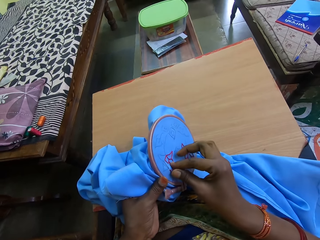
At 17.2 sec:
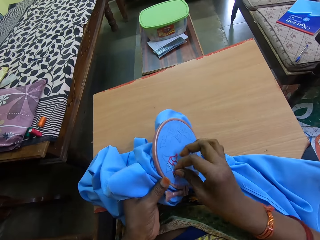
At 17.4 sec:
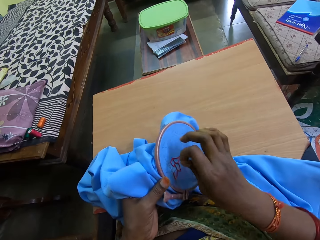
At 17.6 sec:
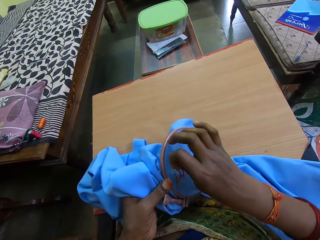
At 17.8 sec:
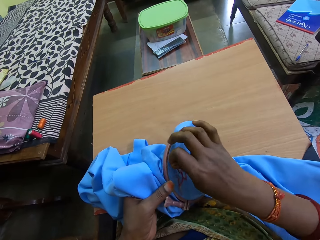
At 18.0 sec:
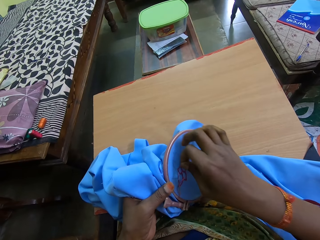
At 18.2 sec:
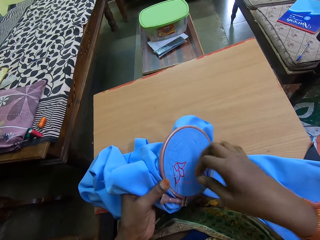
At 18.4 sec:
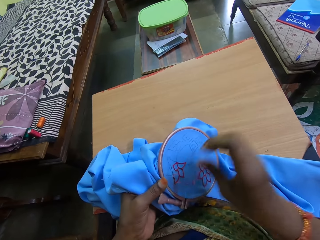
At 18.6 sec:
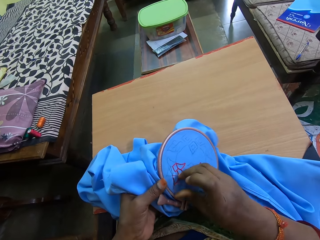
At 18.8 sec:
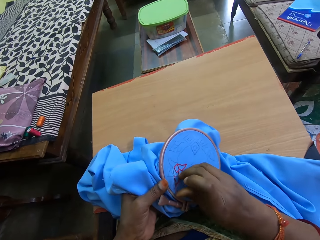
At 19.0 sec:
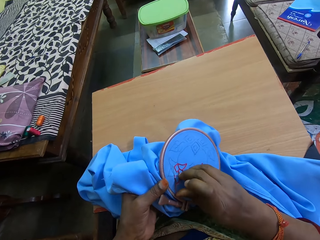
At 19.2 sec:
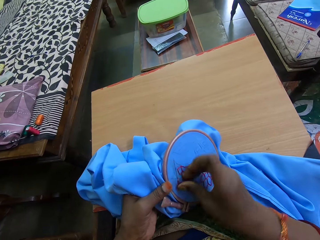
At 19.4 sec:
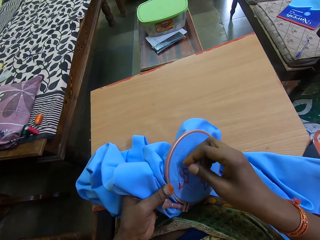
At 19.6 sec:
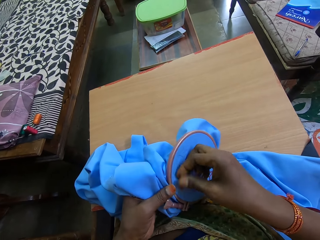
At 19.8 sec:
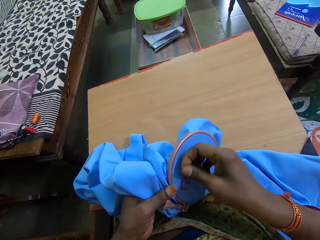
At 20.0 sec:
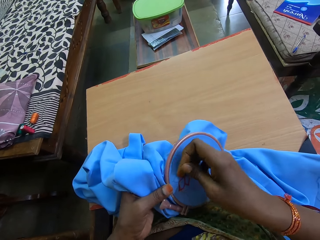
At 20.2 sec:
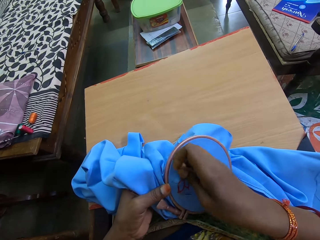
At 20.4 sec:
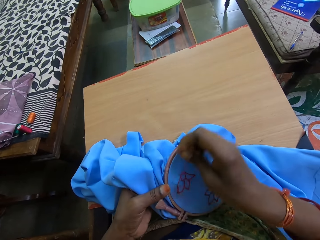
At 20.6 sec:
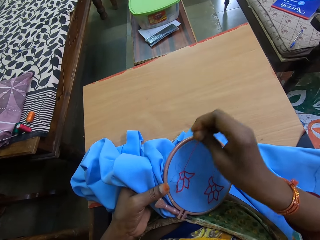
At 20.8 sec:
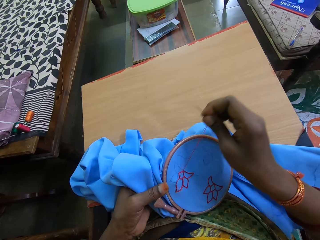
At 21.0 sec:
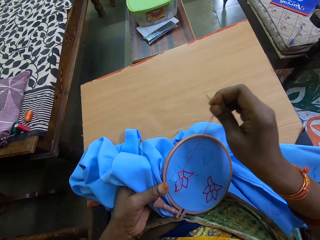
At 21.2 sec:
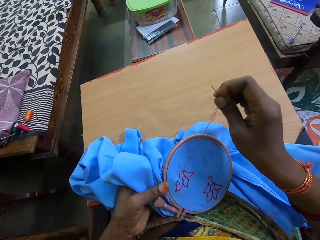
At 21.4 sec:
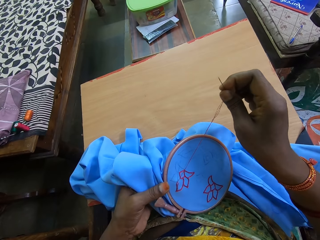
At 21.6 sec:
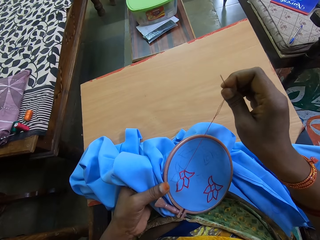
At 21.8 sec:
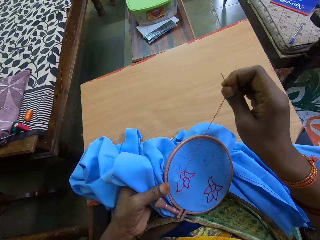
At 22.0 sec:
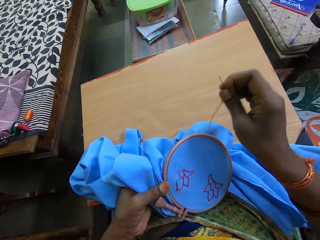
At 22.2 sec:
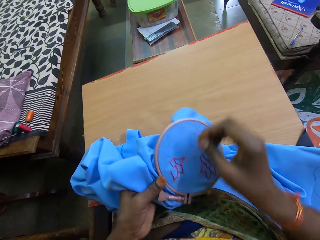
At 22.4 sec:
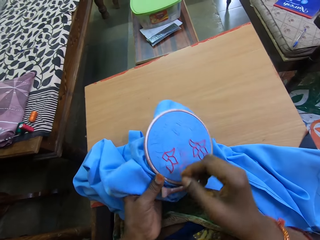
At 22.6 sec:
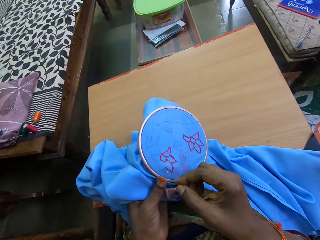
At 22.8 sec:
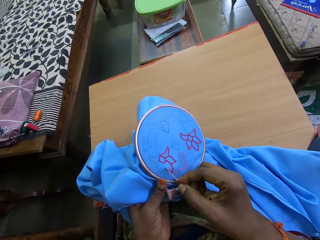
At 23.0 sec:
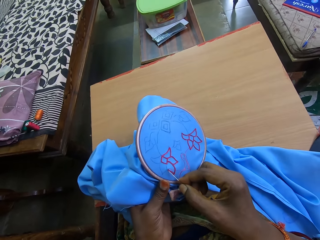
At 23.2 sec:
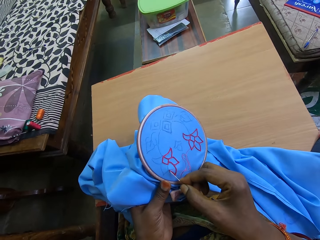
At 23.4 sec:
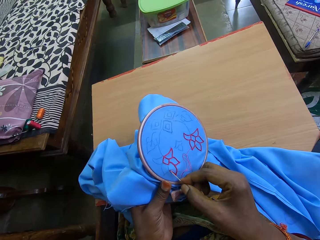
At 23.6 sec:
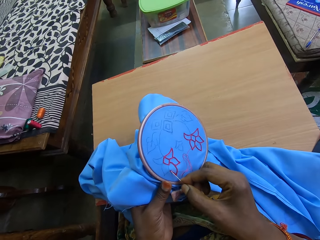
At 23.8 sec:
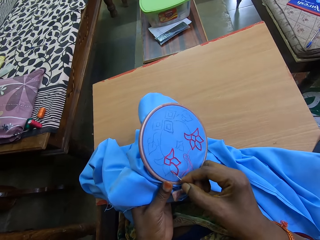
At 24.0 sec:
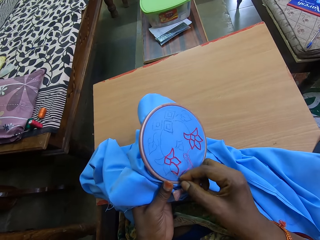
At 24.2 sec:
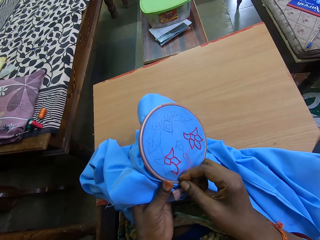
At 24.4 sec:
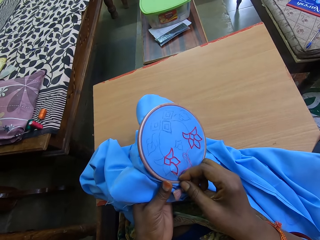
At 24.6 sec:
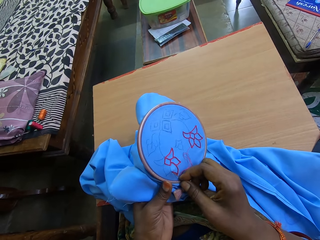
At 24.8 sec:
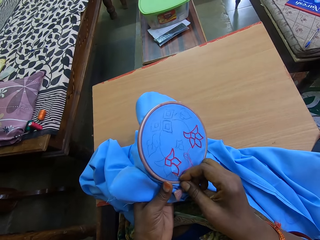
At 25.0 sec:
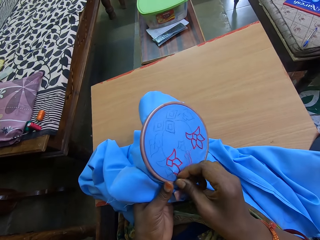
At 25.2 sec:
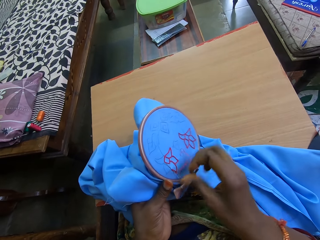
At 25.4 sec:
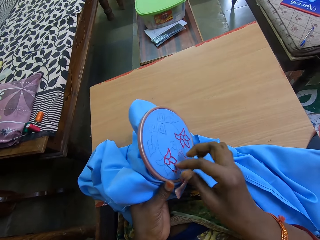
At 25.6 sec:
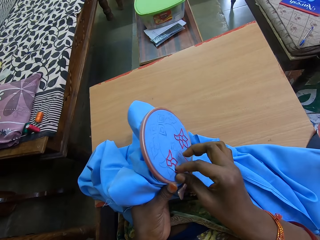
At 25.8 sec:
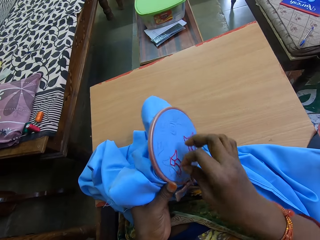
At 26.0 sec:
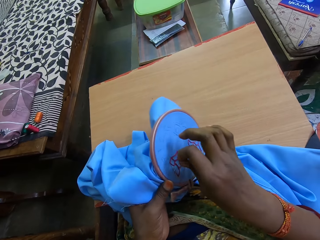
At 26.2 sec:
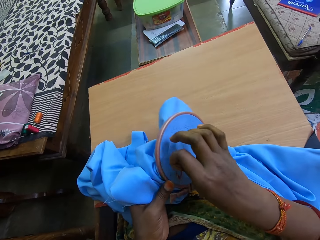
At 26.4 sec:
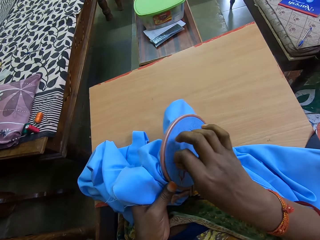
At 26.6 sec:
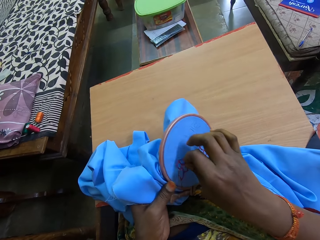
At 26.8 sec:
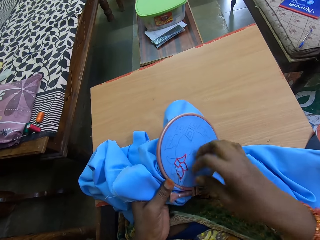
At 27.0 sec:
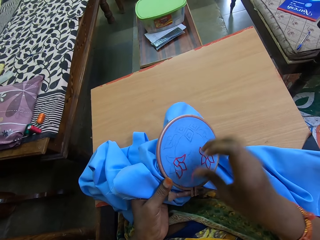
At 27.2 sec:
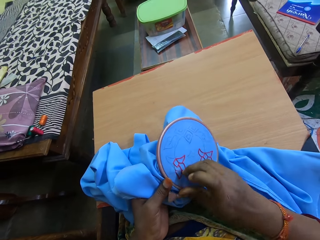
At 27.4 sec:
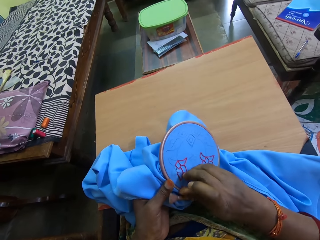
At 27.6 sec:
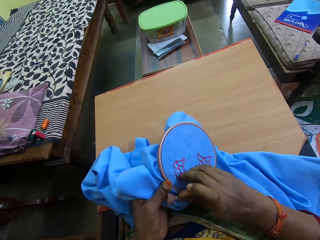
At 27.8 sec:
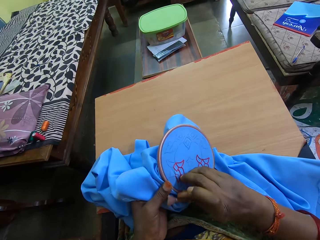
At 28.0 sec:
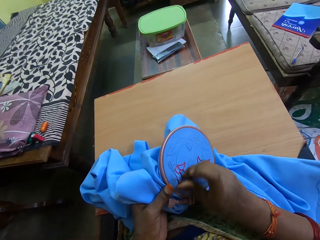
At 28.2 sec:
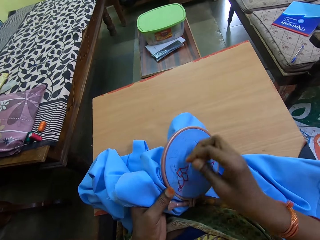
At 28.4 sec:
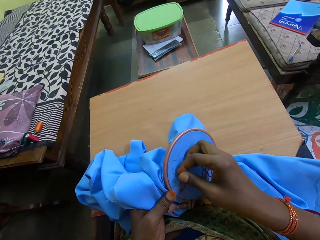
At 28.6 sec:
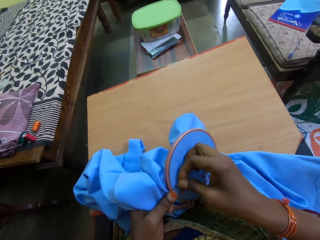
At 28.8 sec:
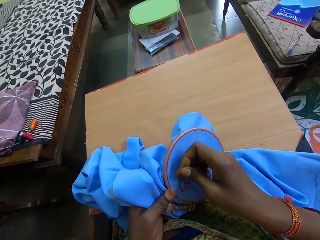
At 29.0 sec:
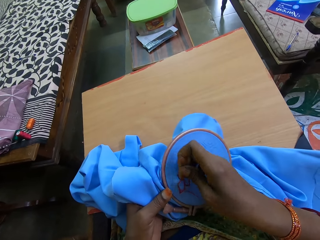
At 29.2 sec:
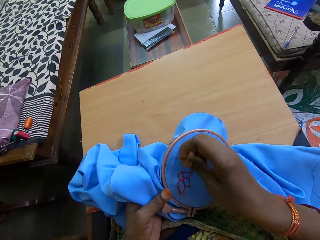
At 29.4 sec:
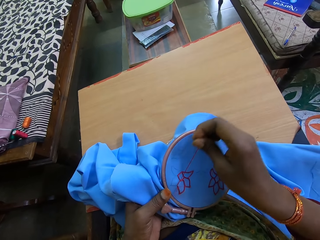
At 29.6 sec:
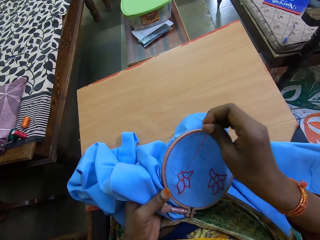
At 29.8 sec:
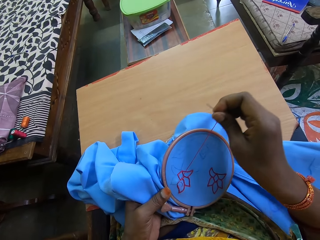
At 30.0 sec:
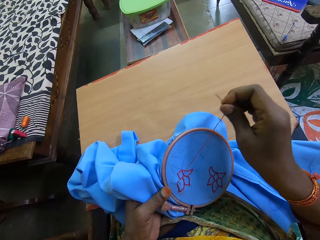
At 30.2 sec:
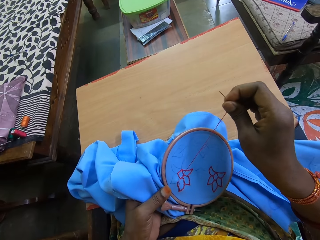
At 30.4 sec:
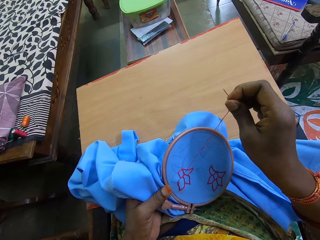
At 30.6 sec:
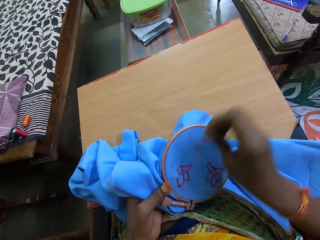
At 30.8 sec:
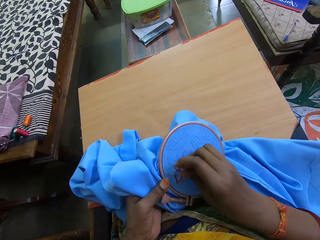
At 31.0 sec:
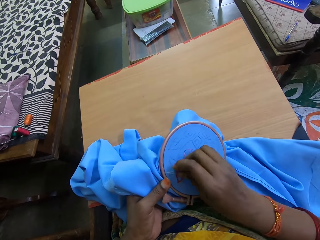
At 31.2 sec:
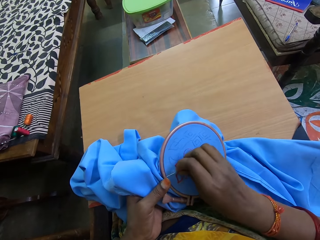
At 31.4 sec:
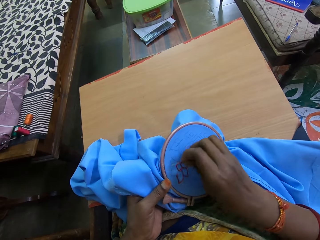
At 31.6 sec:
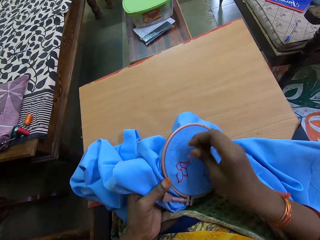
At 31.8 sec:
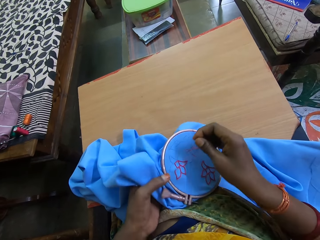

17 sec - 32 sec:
The camera wearer aligns a thread on the needle. They pull the needle in the cloth. They insert the needle in the cloth. They align the thread on the needle. They pull the needle in the cloth.

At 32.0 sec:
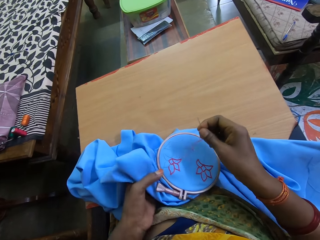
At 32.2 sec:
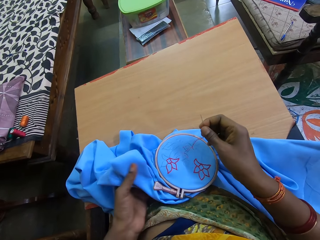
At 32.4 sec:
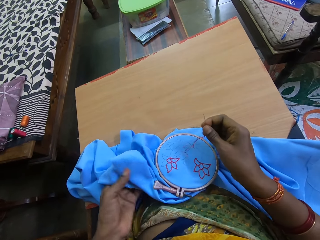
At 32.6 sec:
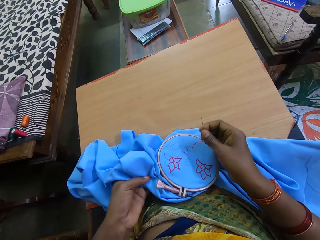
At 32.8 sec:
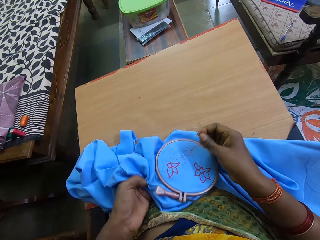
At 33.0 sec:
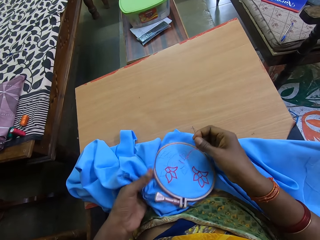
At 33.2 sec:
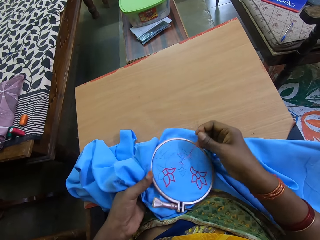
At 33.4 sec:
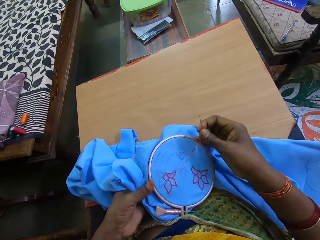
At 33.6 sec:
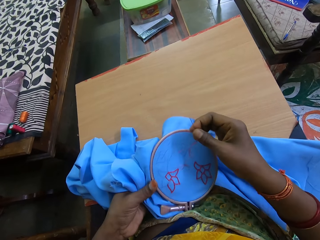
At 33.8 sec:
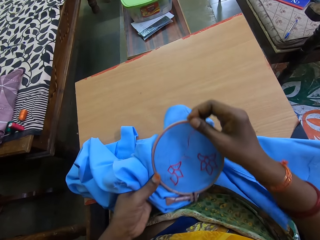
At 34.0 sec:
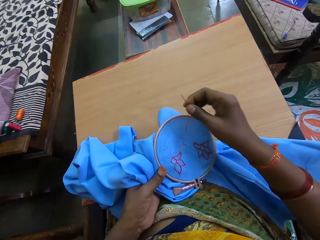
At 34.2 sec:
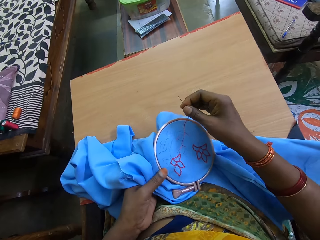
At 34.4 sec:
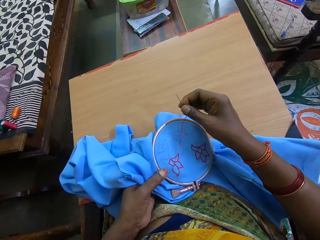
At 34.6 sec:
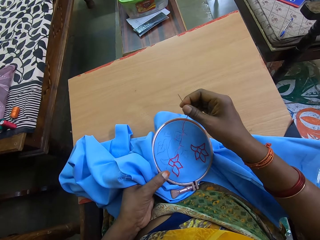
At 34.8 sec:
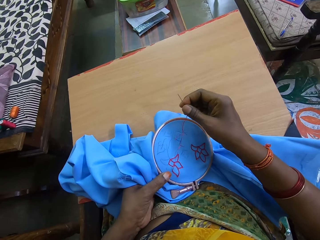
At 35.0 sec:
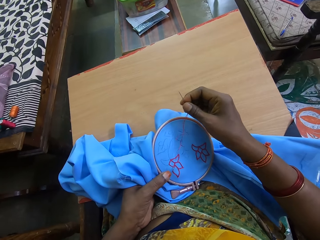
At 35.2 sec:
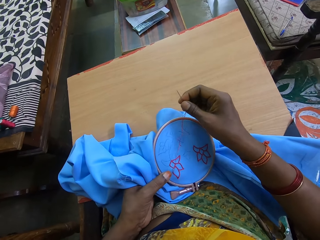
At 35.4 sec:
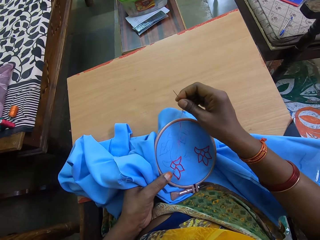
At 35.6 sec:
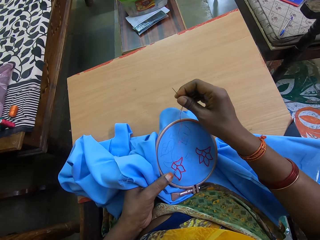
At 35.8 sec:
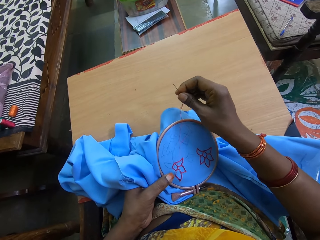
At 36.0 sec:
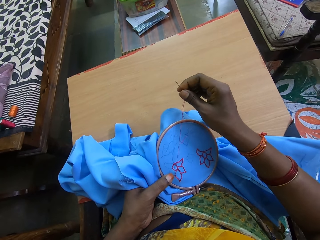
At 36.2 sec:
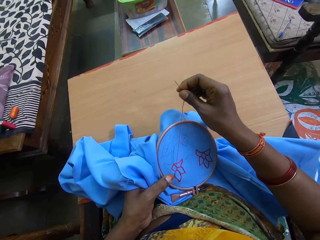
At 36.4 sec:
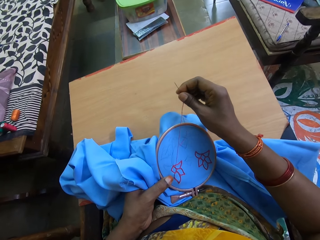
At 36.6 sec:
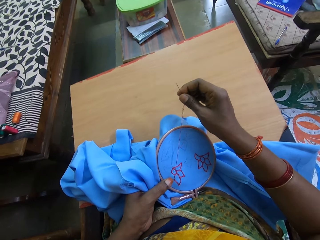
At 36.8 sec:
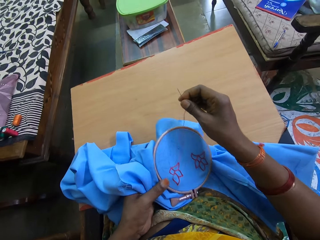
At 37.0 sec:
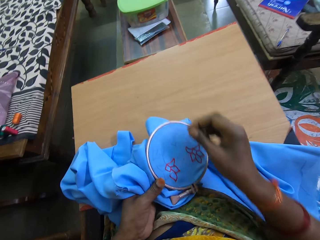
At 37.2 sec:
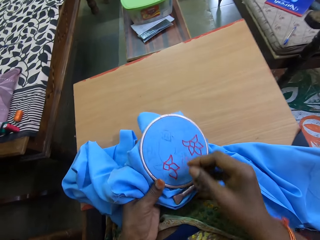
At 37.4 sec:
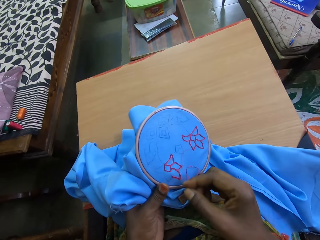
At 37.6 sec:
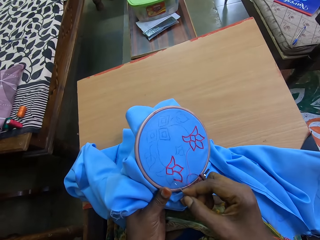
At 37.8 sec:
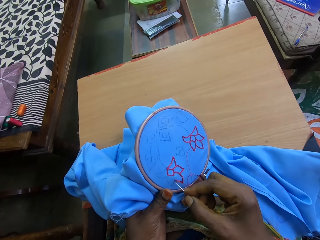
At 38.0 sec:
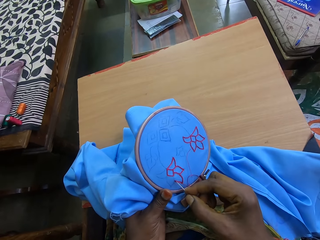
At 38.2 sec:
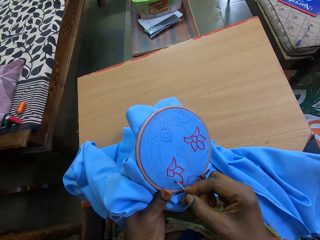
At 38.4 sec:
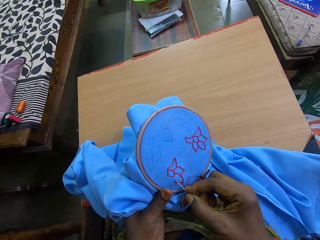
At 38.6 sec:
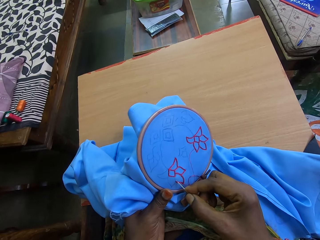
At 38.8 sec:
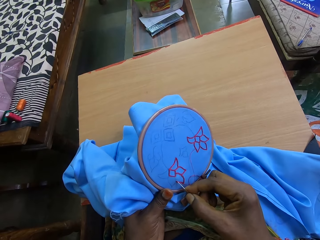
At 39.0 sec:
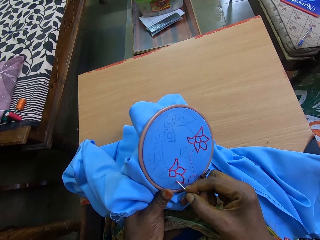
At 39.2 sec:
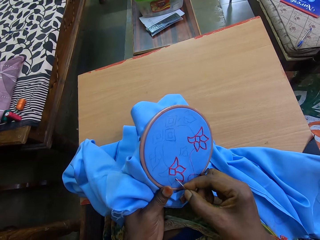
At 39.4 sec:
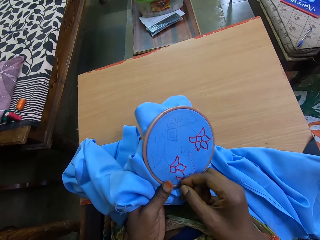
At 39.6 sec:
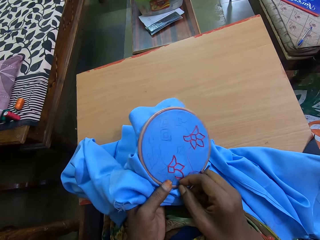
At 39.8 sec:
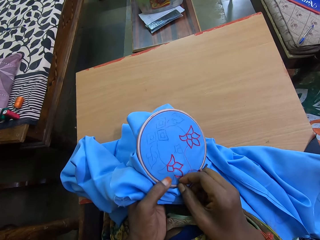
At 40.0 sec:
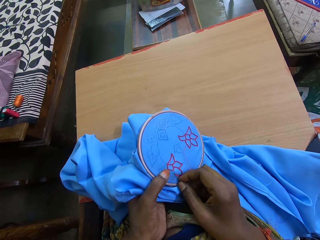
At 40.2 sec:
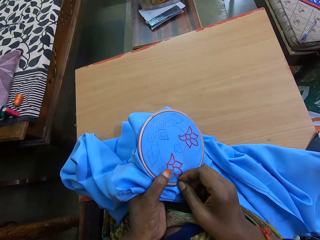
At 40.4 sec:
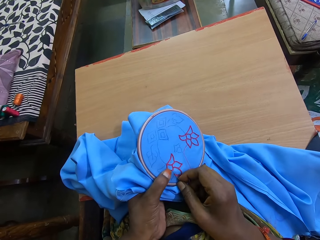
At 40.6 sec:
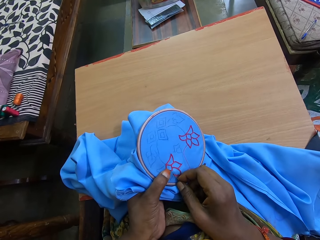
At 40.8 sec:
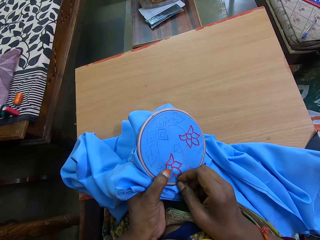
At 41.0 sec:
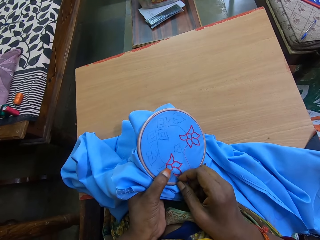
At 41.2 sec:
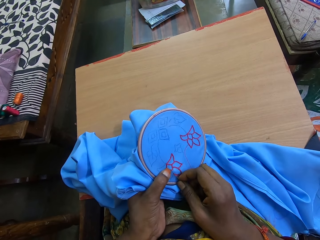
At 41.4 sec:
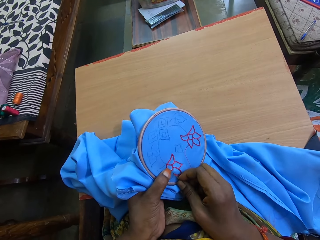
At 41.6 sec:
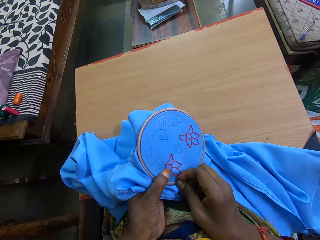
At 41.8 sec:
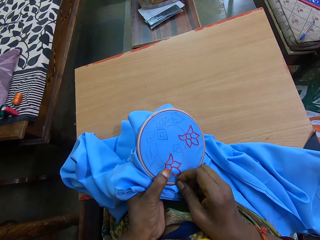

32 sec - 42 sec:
The camera wearer puts a cloth on the table. They align the cloth. They straighten a thread. They insert a needle in the cloth.
